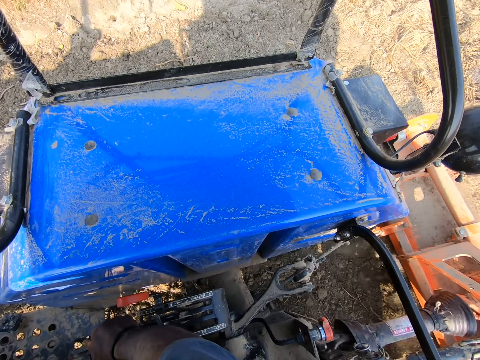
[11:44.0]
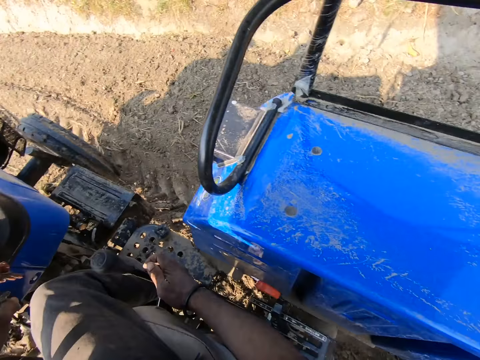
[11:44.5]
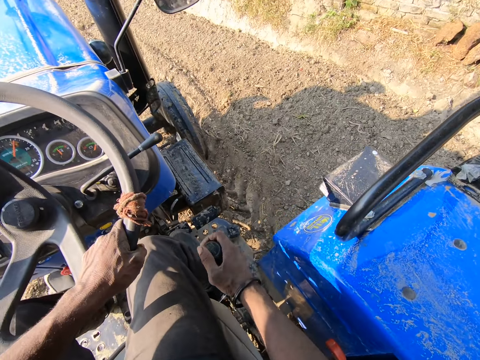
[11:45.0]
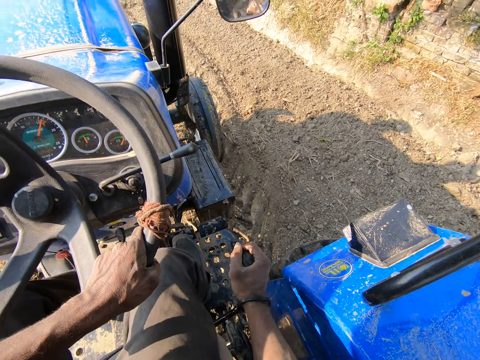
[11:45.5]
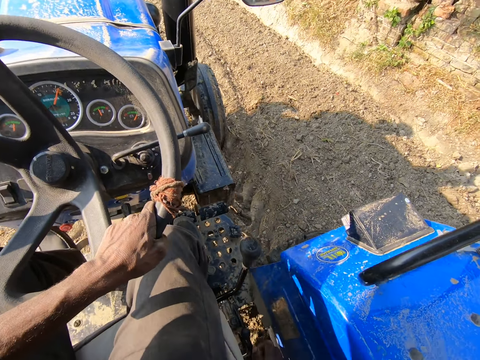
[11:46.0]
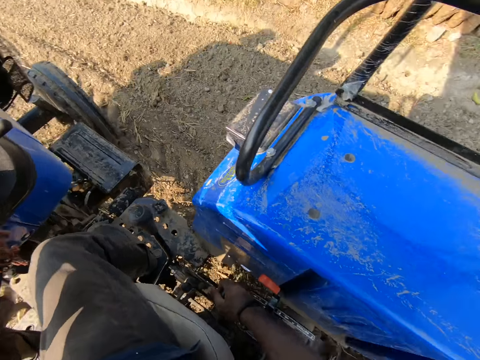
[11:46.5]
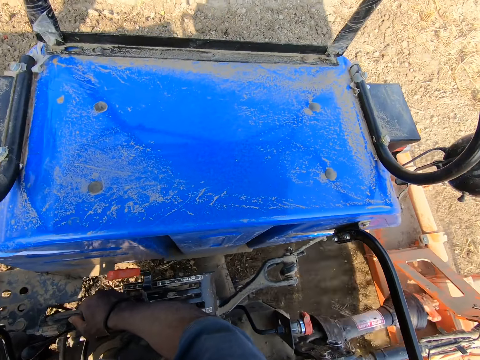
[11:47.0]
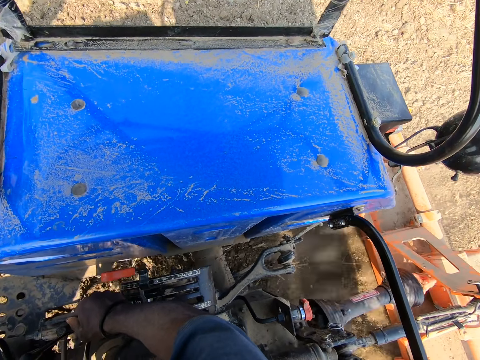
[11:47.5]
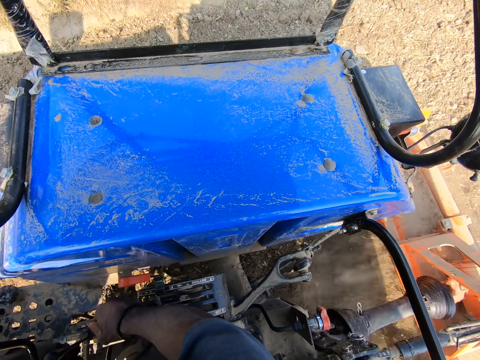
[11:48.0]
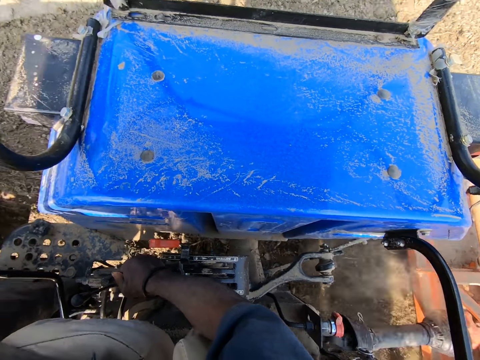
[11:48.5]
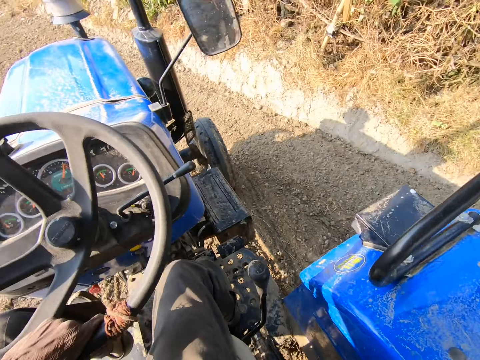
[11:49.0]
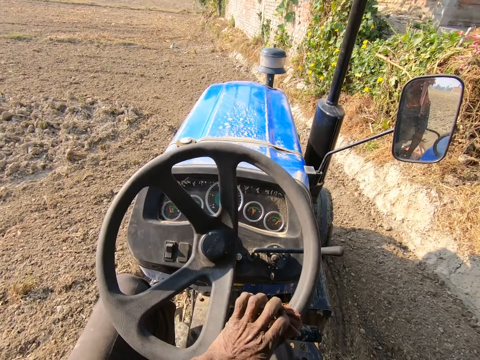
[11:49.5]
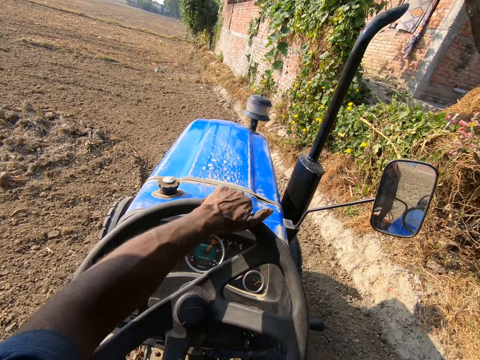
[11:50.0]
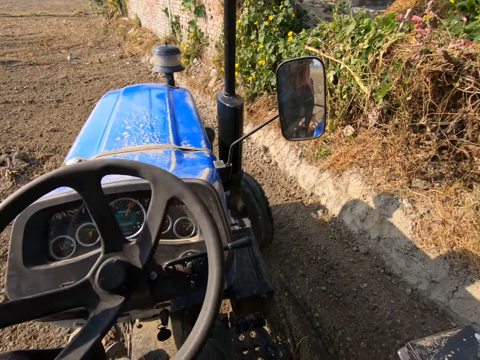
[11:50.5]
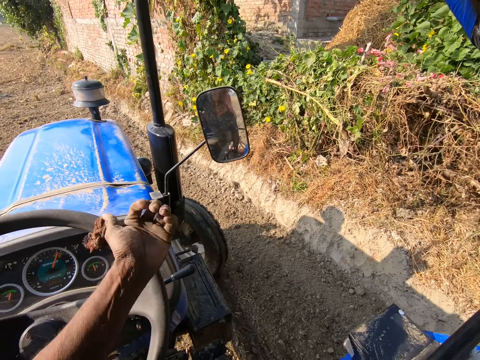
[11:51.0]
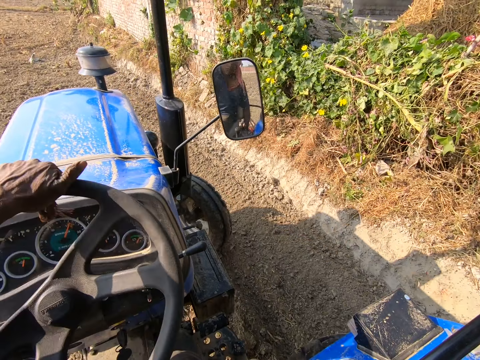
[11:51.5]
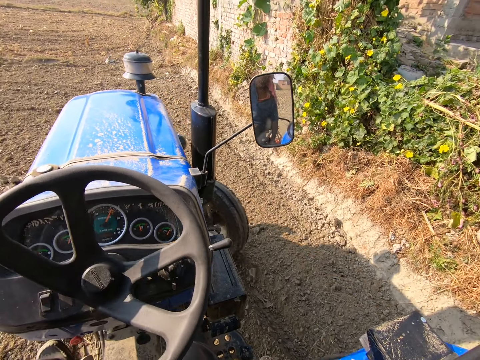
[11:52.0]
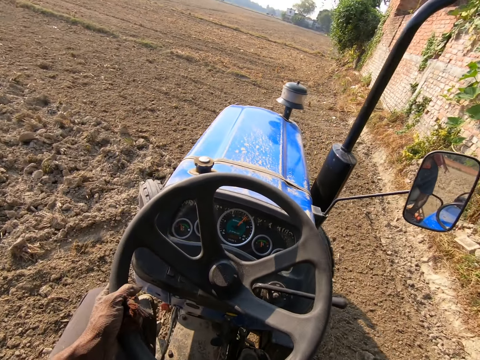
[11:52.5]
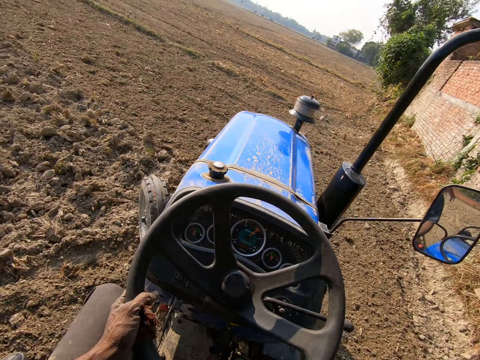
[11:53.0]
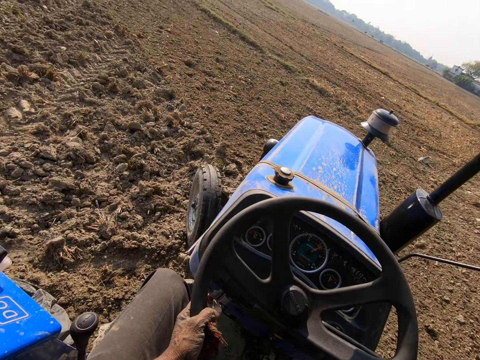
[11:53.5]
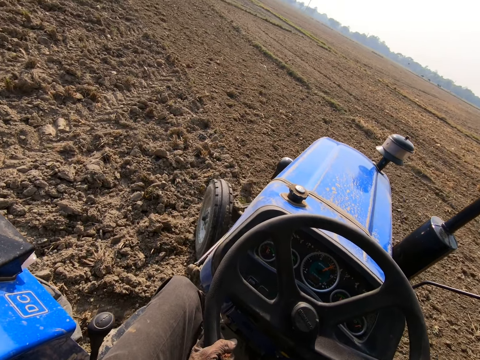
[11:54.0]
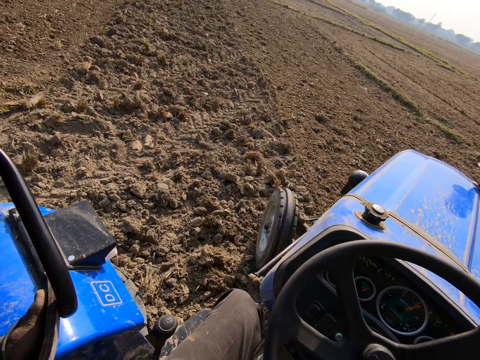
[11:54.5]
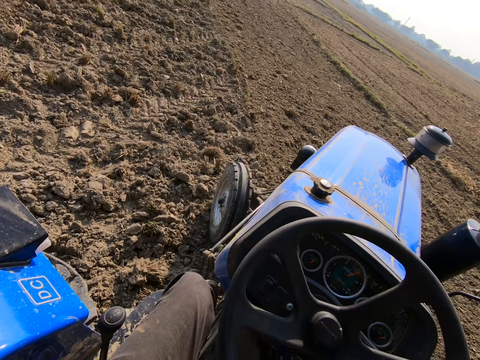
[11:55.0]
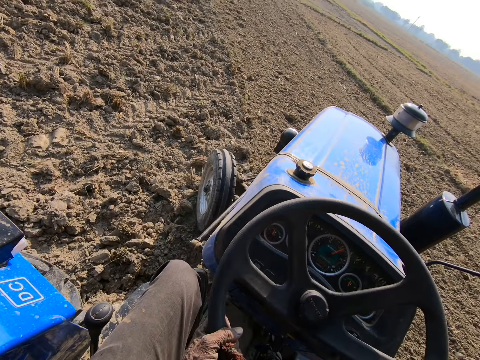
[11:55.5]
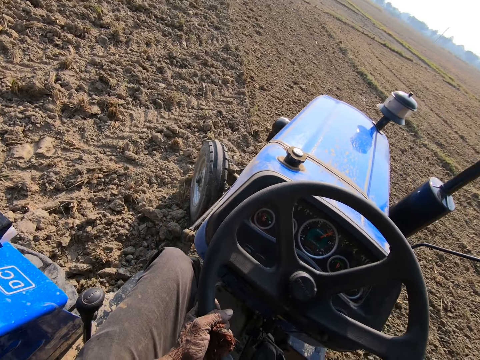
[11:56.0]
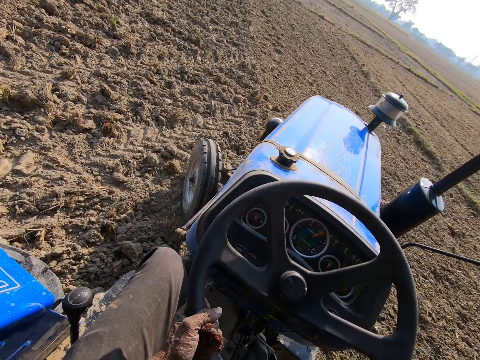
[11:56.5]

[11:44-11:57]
The camera wearer moves the gear with his right hand. He looks at the back of the ploughing tractor. He moves the ploughing tractor forward.

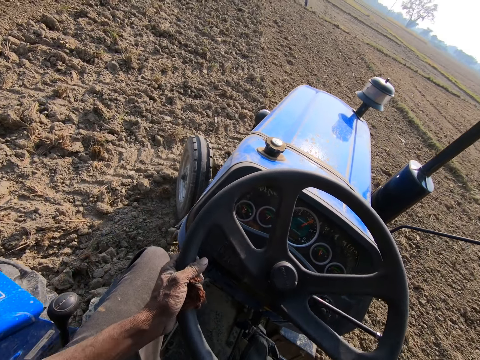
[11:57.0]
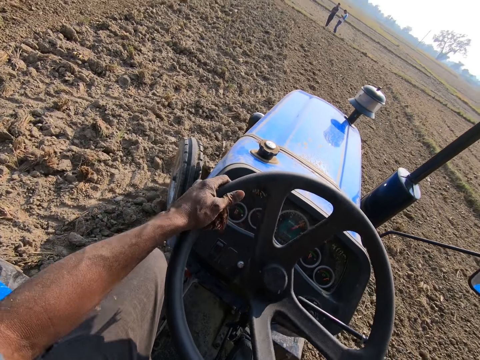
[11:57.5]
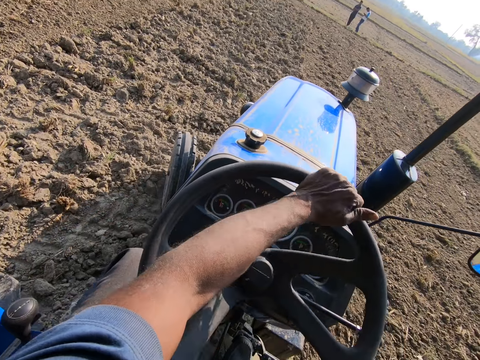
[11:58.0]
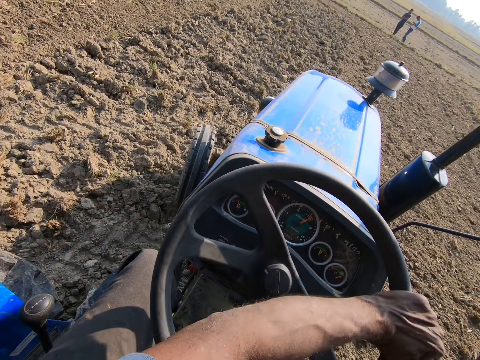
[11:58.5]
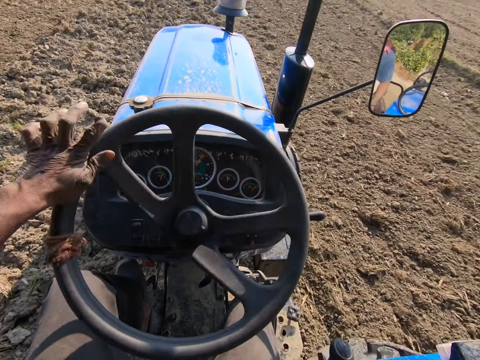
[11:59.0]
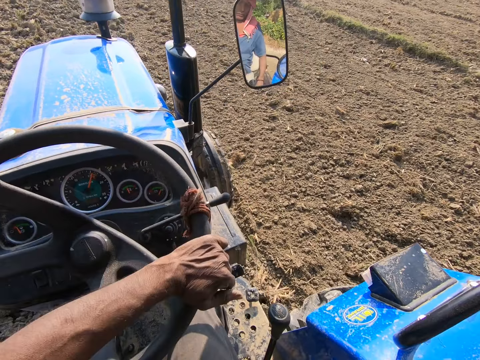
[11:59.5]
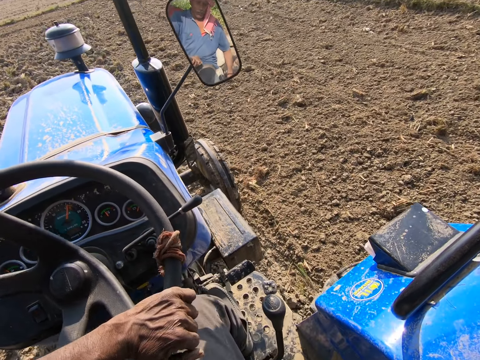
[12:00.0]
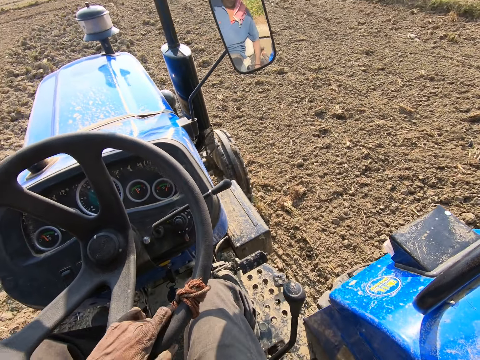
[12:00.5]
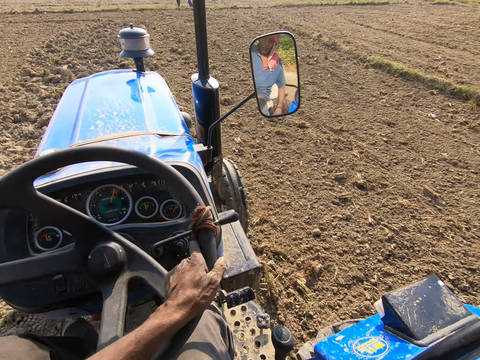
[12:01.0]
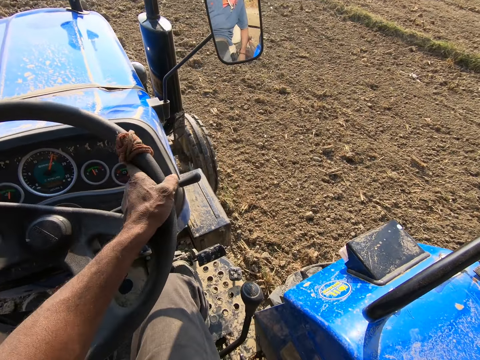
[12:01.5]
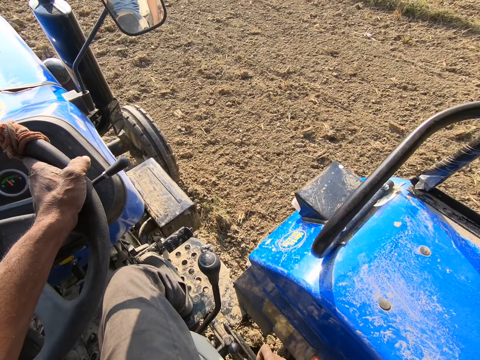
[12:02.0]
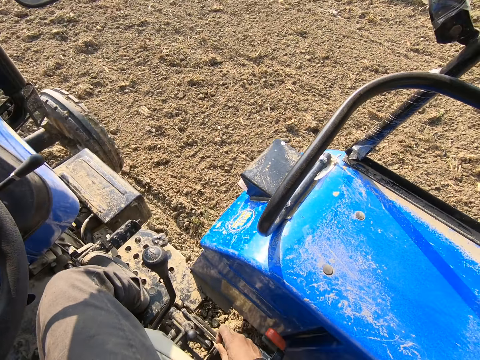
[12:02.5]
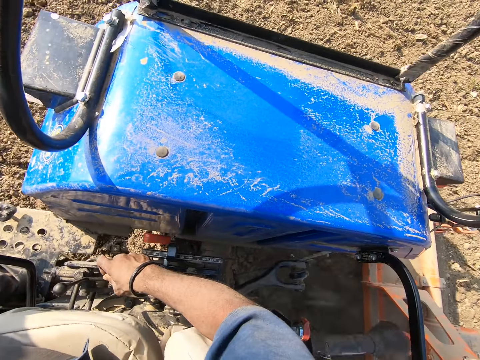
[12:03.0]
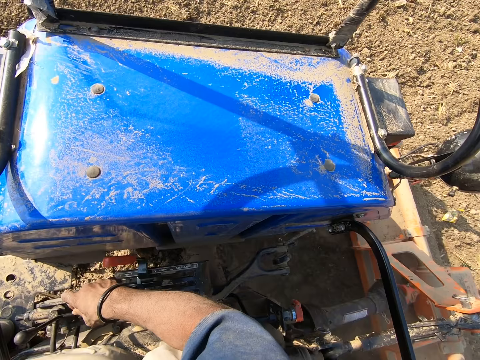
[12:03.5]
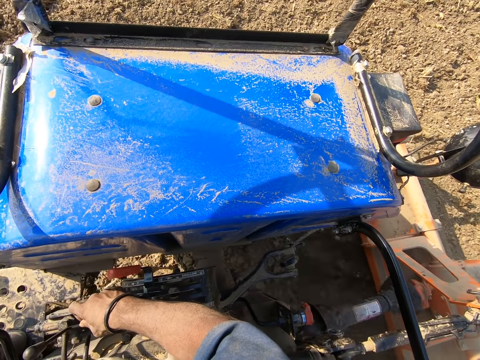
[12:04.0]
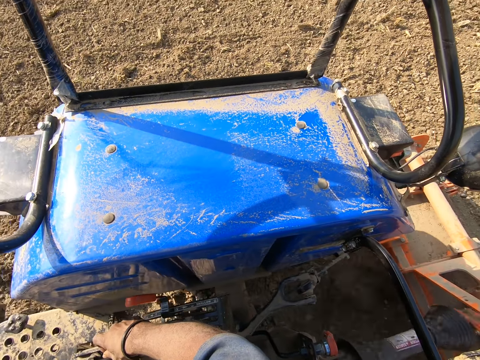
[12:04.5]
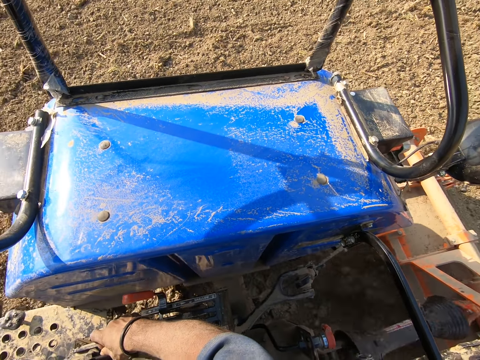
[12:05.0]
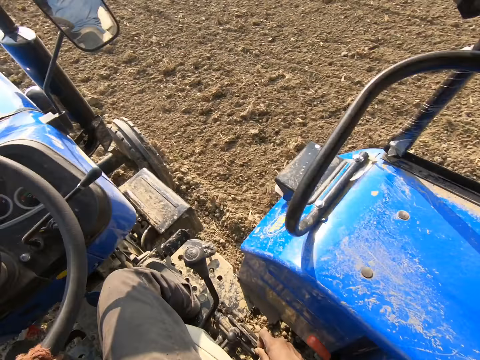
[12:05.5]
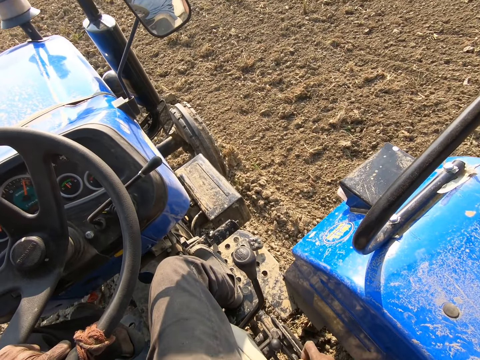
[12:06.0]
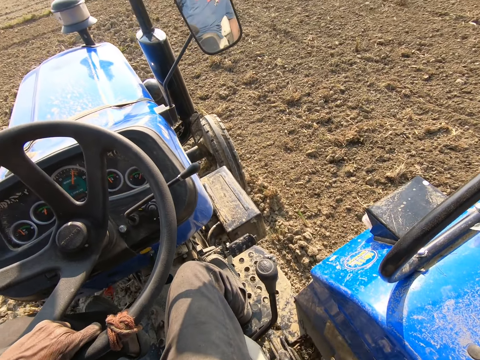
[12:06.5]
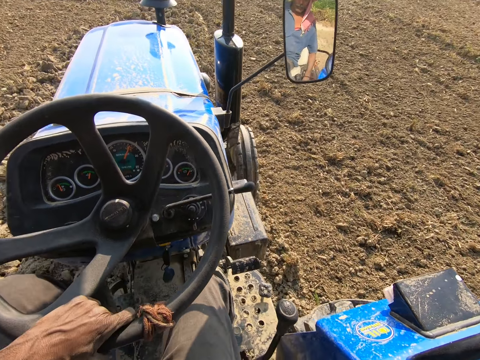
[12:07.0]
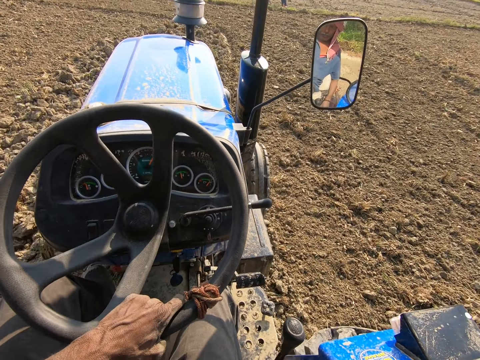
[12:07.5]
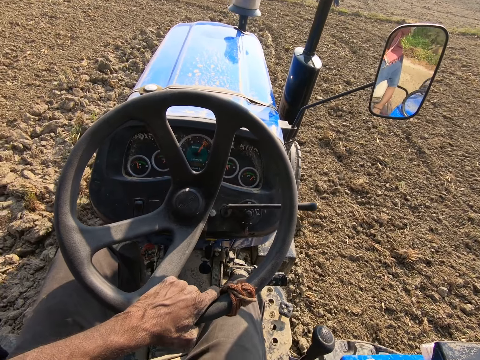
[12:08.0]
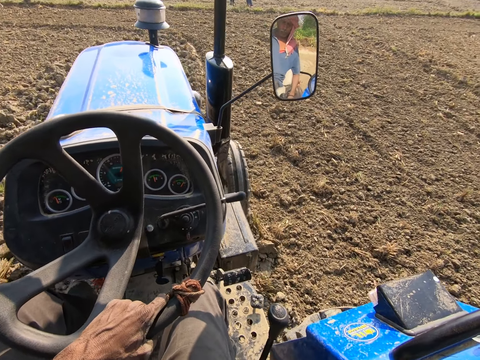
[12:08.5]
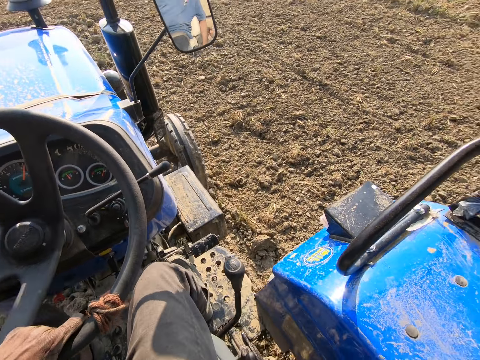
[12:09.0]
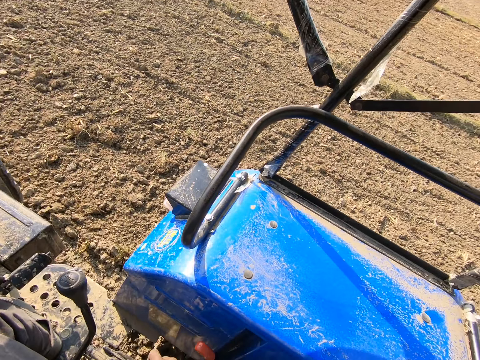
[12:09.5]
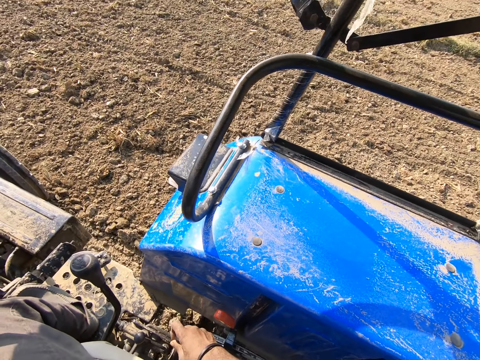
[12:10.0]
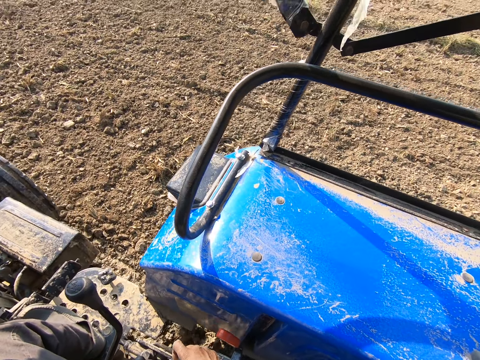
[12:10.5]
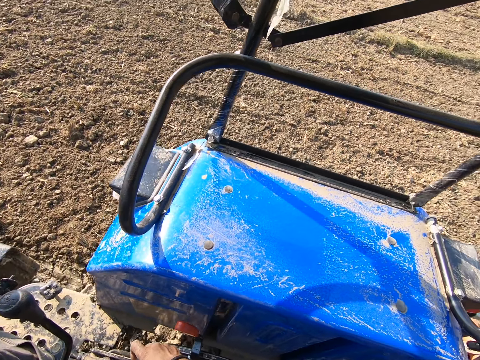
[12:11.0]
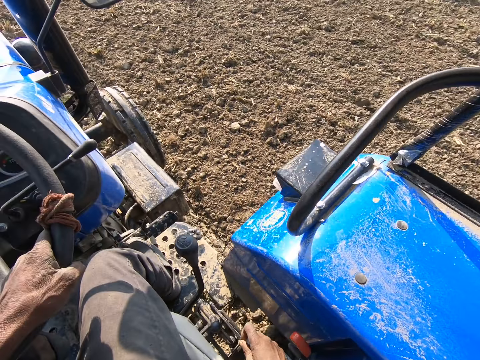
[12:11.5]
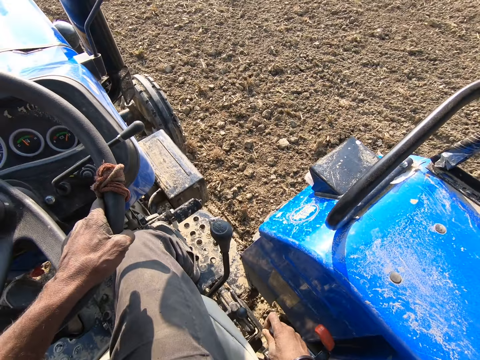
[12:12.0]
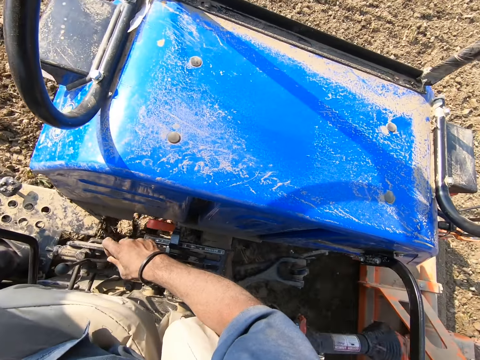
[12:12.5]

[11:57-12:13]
The camera wearer turns the steering of the tractor with the left hand. Two men stand. The camera wearer looks at the back of the ploughing tractor. The men stand.
